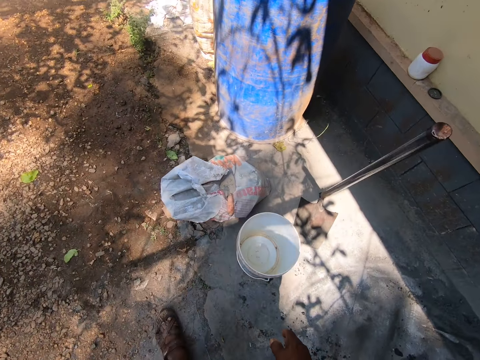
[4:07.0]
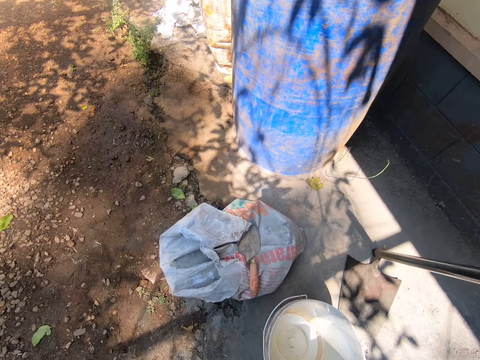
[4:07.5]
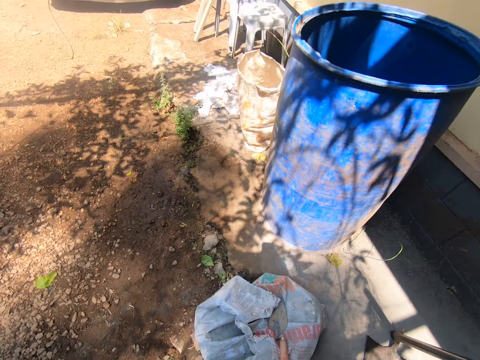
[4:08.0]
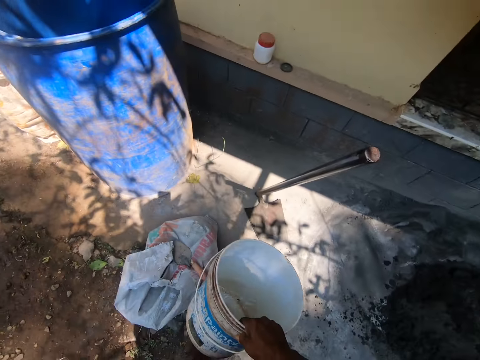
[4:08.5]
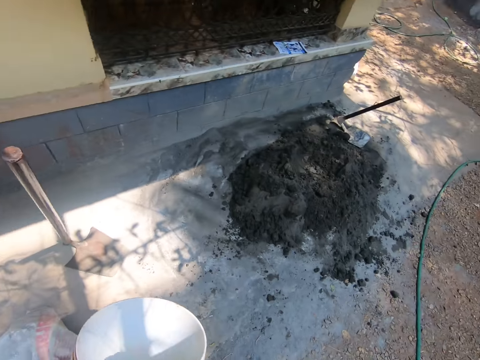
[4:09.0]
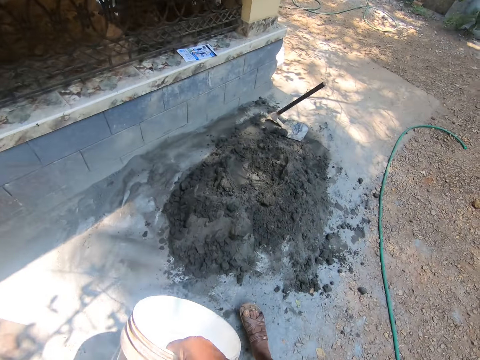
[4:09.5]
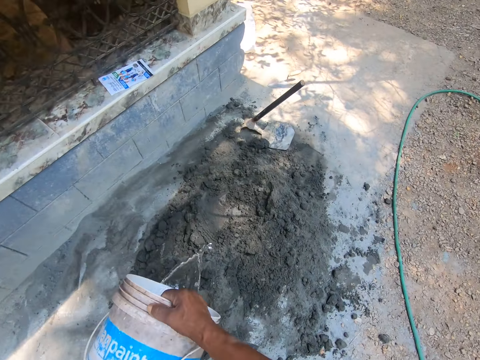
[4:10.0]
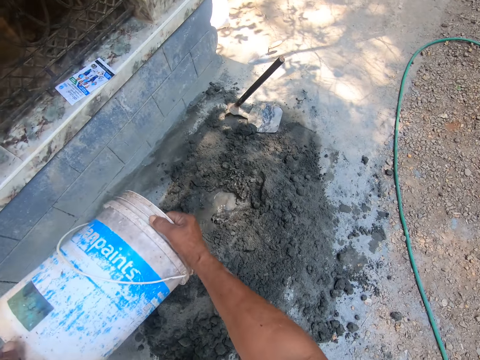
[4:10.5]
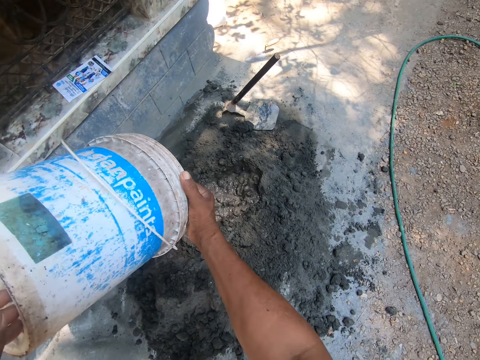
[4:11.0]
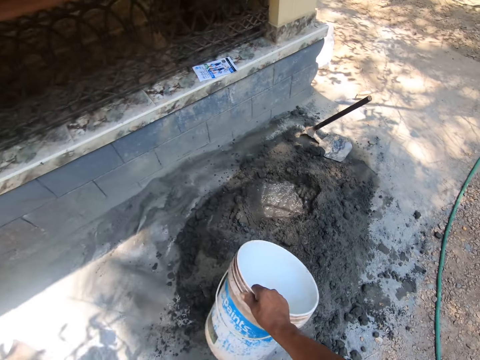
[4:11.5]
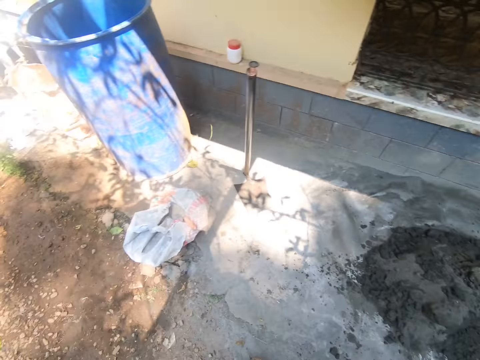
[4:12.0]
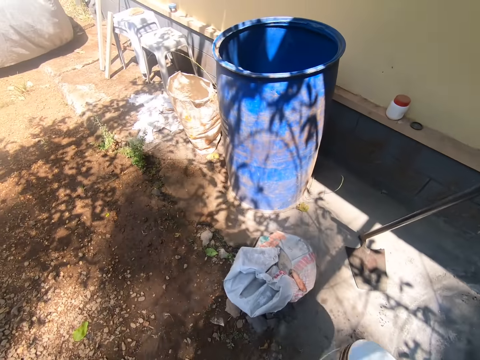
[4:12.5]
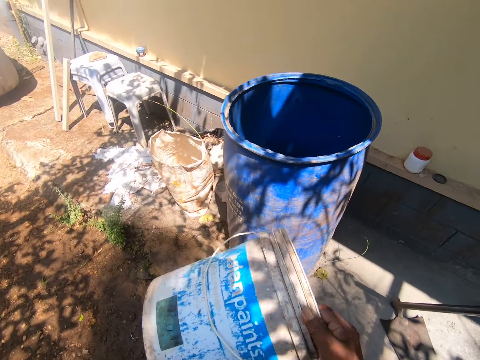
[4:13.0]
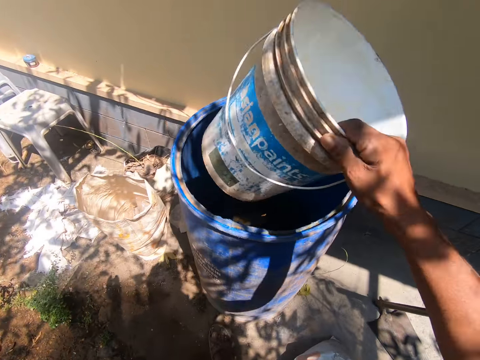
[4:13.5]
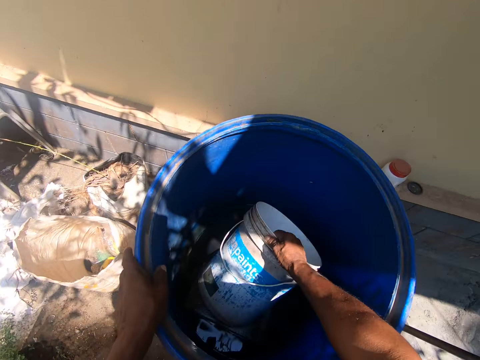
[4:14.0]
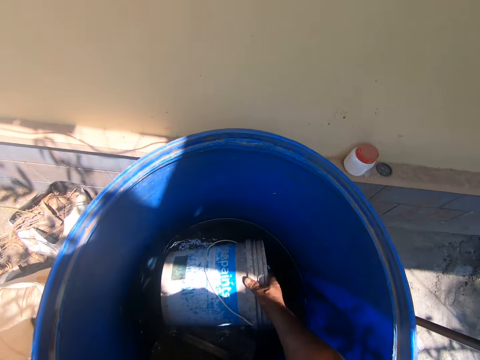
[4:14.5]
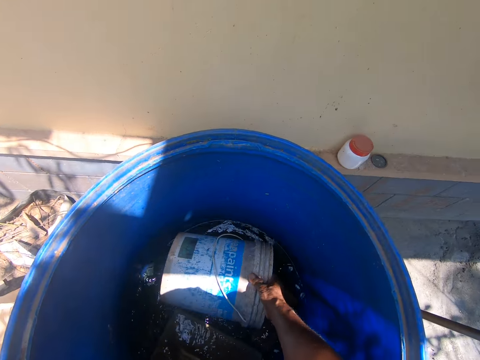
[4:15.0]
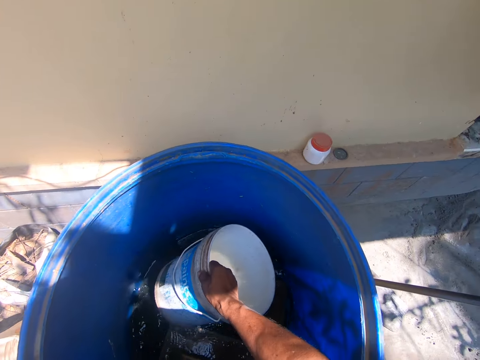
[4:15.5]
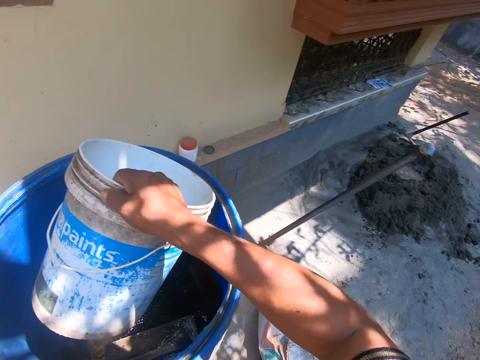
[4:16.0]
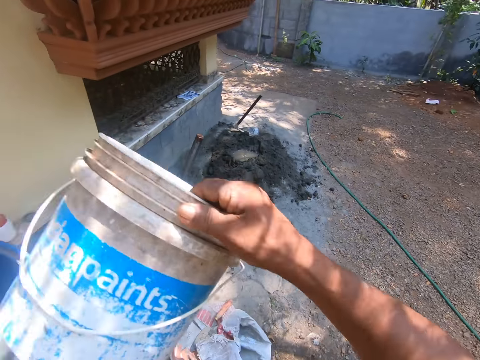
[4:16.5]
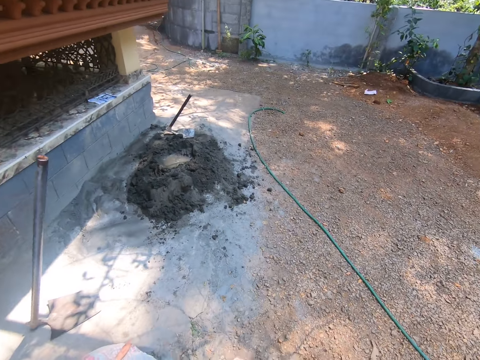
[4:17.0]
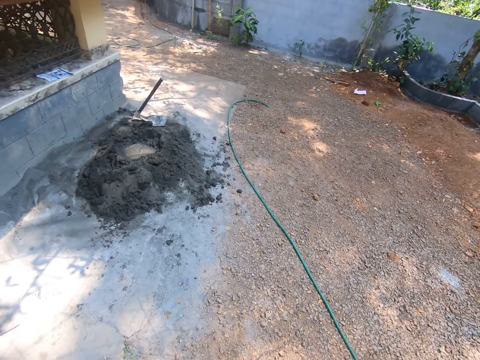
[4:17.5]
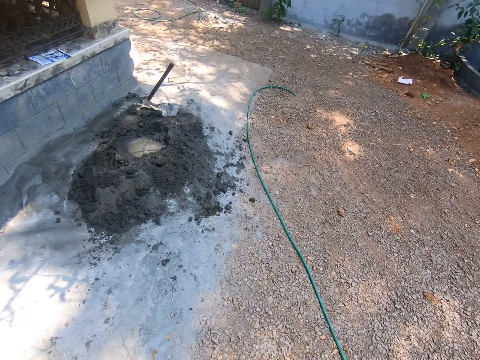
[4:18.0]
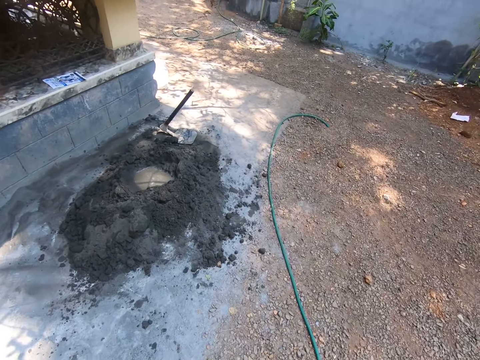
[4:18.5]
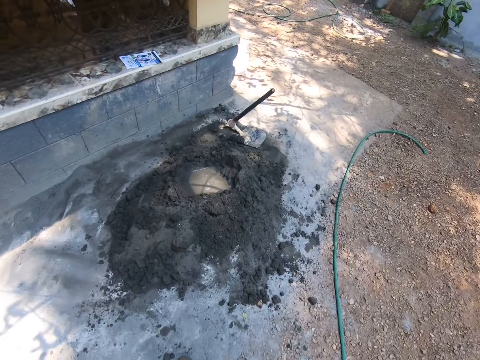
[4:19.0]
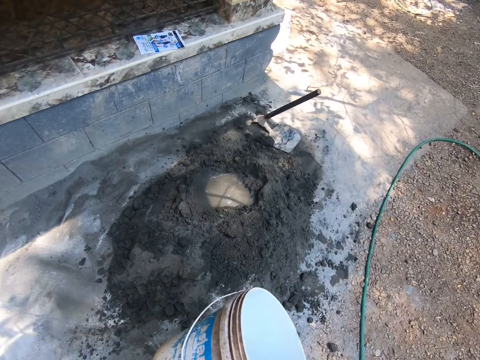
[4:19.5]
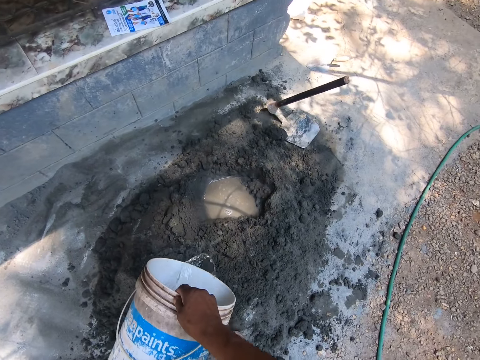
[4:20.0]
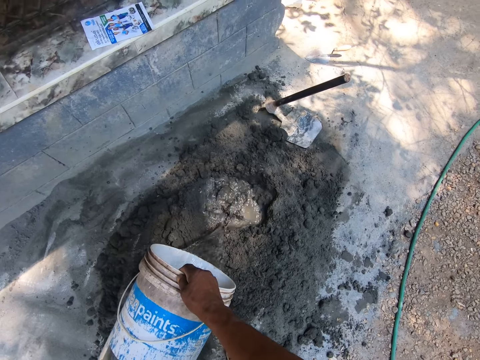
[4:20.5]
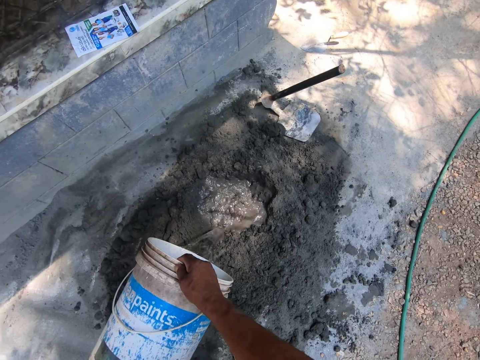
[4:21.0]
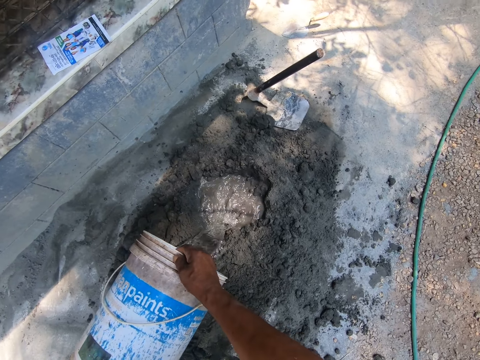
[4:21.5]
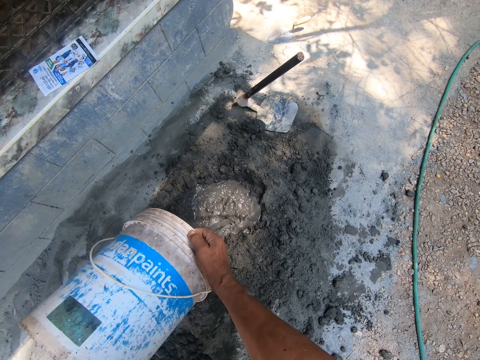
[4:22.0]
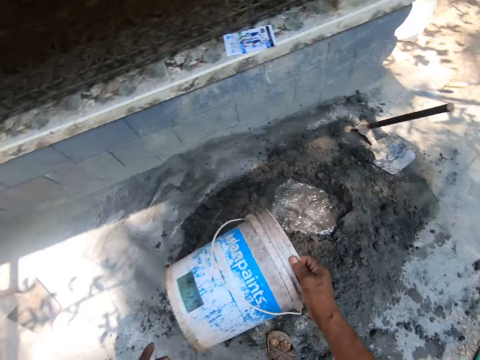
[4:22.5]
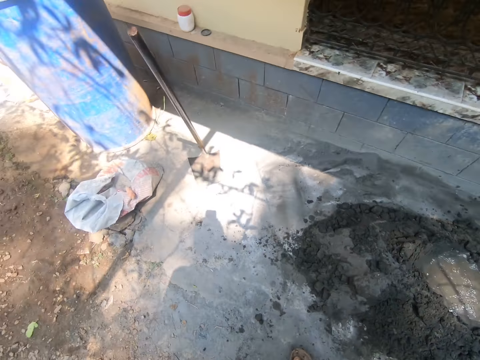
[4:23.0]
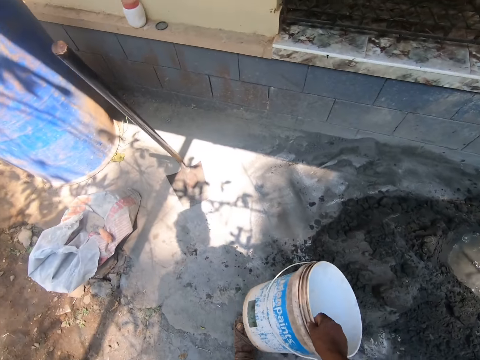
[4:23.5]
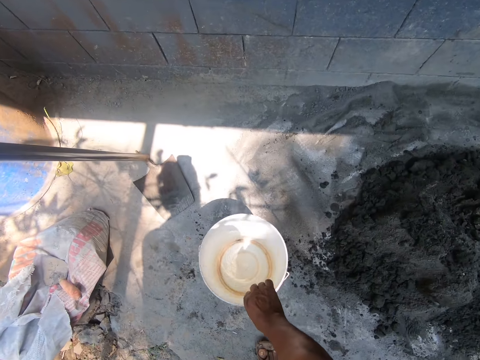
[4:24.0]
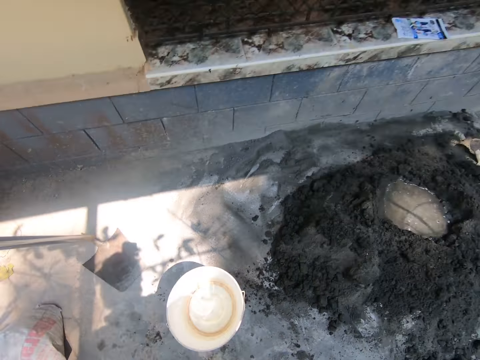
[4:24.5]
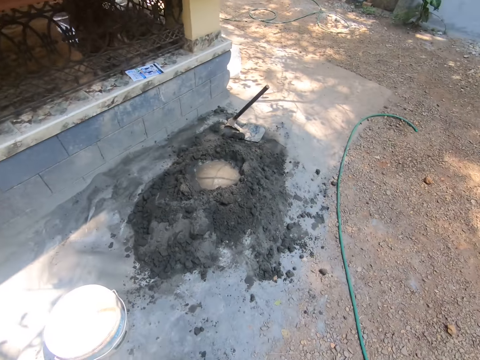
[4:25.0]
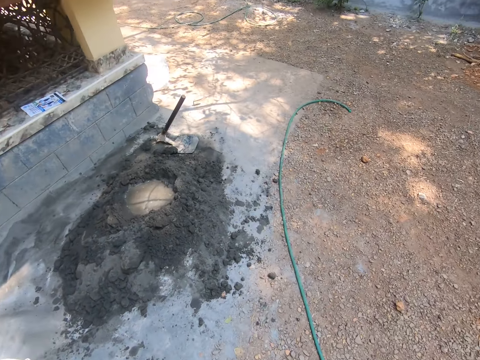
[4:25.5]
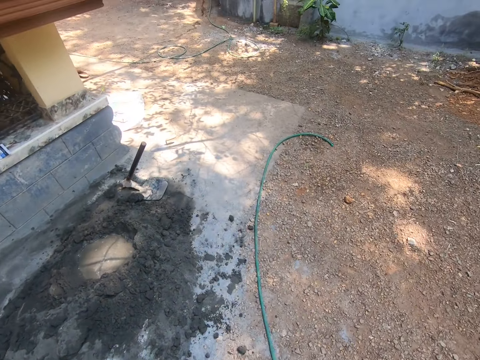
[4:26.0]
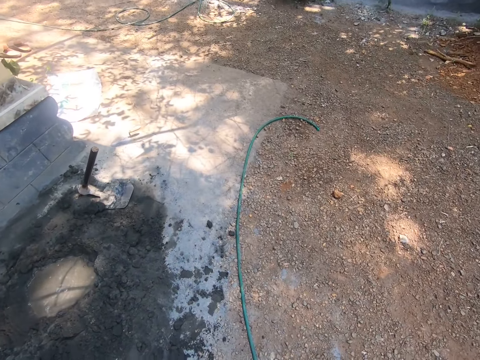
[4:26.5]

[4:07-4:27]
The camera wearer walks towards the bucket. He picks the bucket from the floor with his right hand. He pours water to the mortar or cement with the bucket in both hands. He walks towards the sac. He fills the bucket with water with his right hand from a drum or tank. He walks towards the cement. He pours water to the mortar with the bucket in both hands. He walks towards the tank. He drops the bucket on the floor with his right hand.

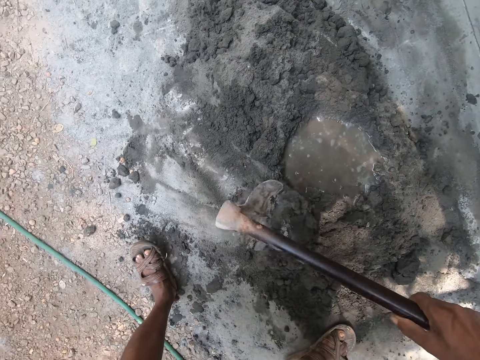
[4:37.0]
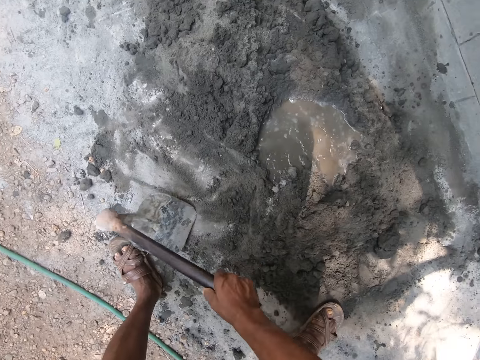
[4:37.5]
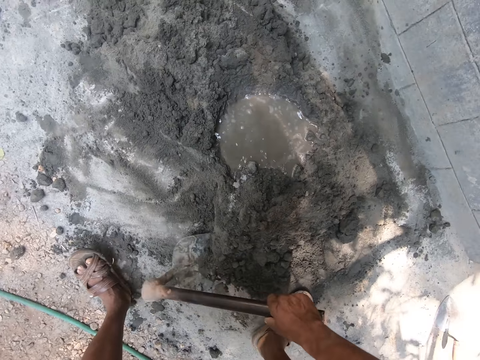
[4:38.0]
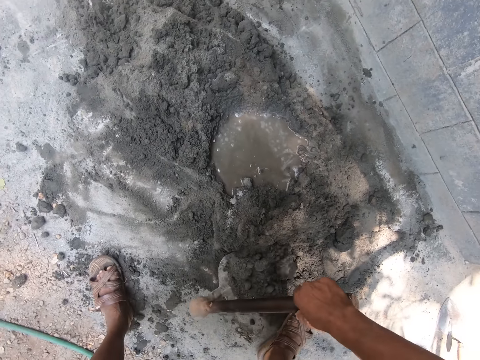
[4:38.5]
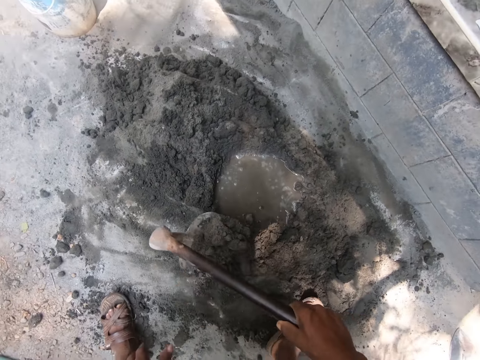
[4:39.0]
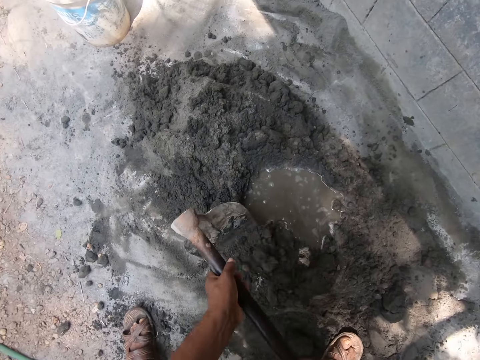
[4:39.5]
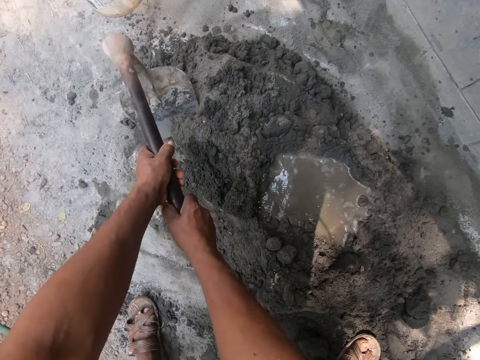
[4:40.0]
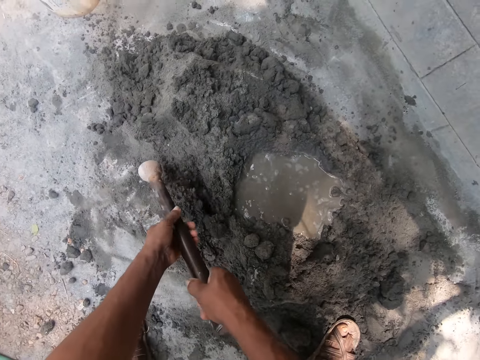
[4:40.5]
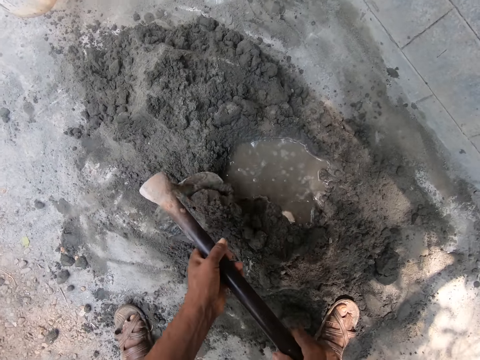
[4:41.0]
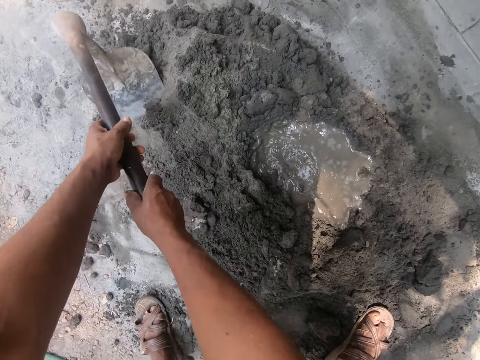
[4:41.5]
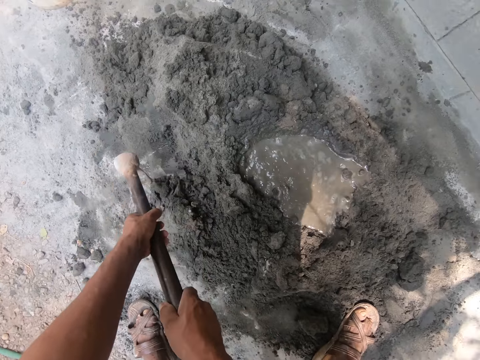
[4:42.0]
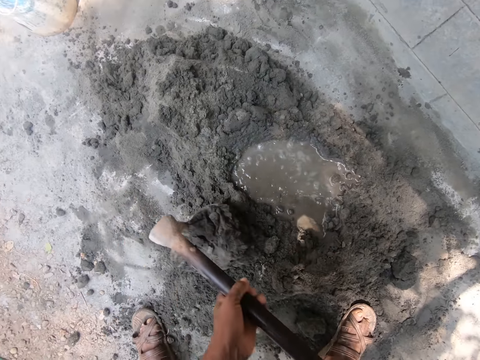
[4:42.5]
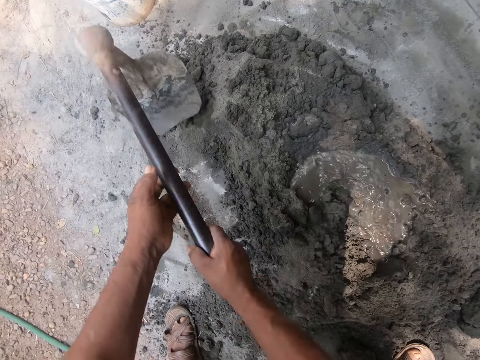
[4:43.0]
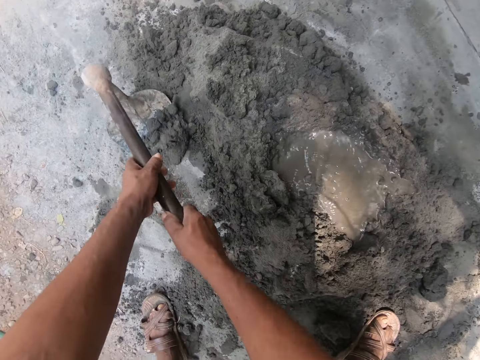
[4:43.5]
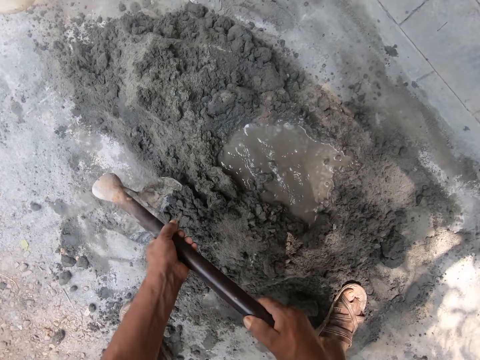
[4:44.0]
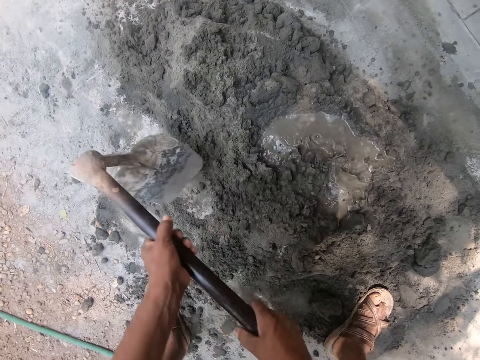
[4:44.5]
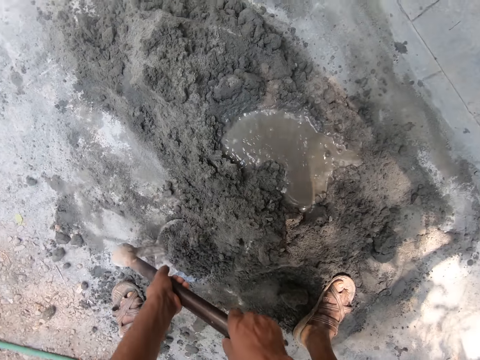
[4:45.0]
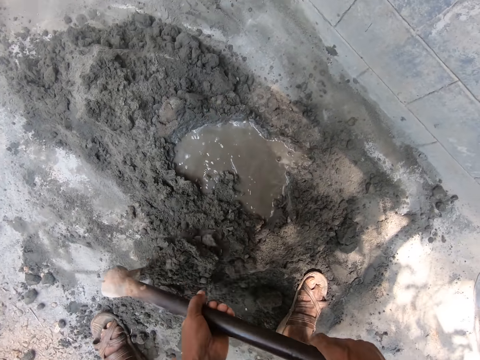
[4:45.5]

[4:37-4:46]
The camera wearer prepares the mortar with the hoe in both hands.
